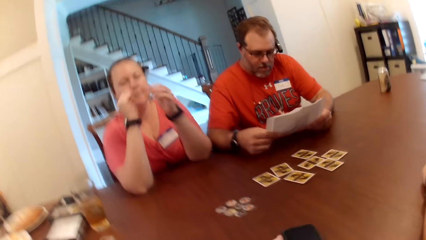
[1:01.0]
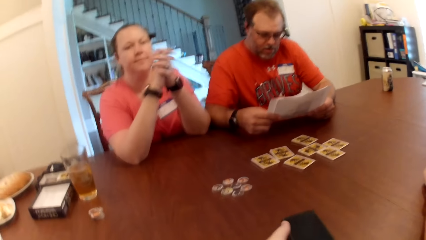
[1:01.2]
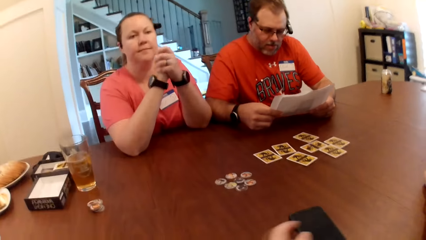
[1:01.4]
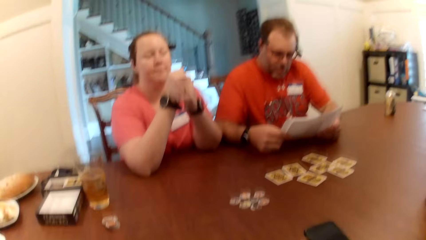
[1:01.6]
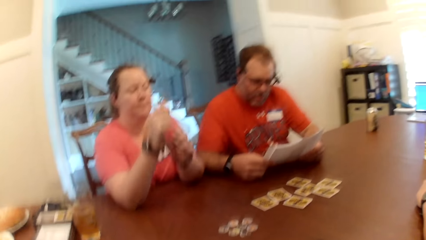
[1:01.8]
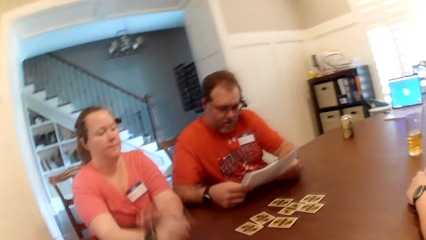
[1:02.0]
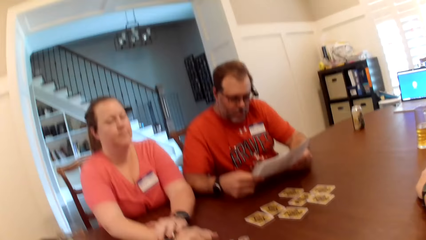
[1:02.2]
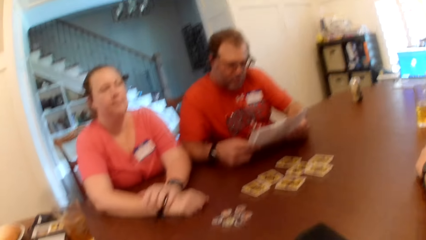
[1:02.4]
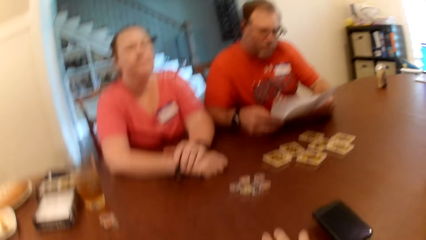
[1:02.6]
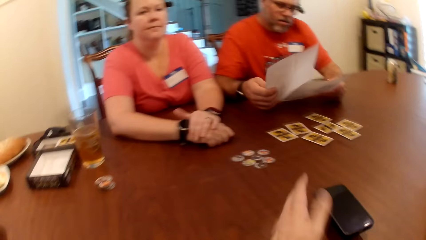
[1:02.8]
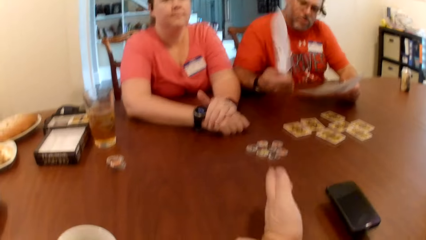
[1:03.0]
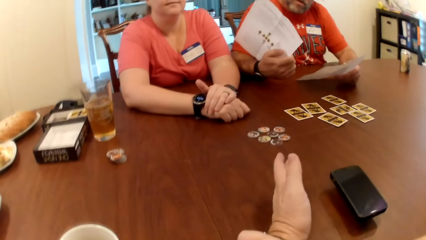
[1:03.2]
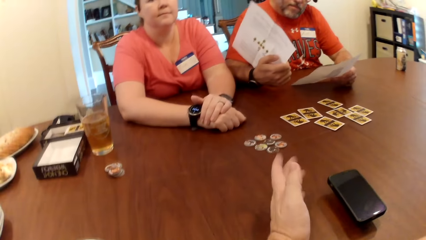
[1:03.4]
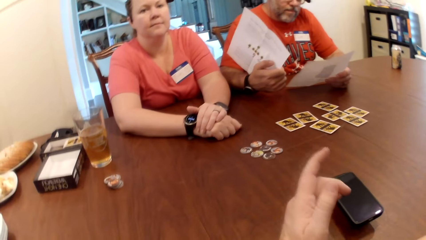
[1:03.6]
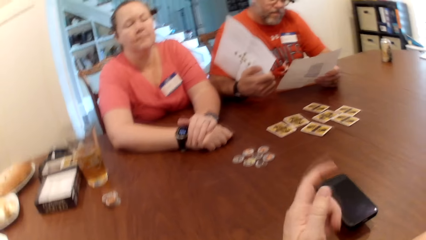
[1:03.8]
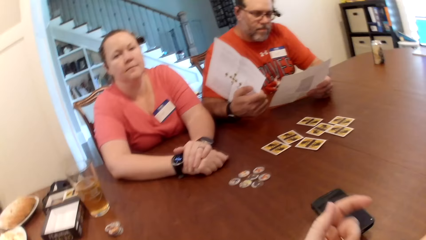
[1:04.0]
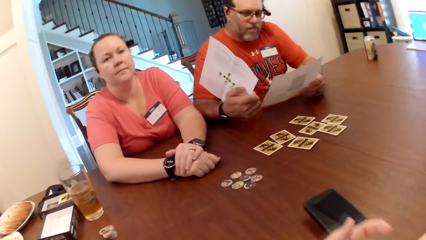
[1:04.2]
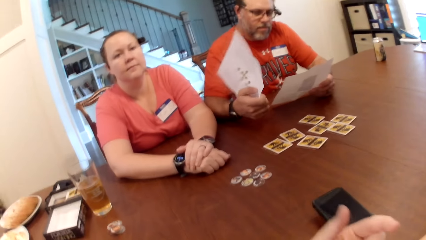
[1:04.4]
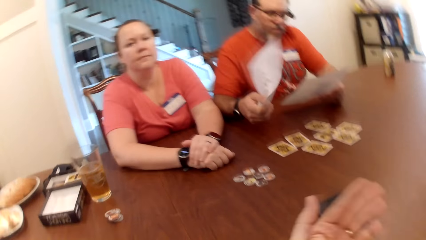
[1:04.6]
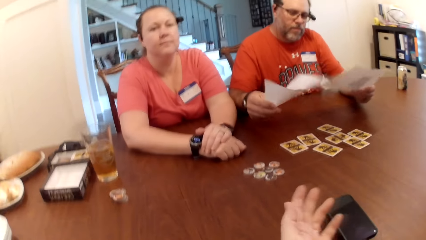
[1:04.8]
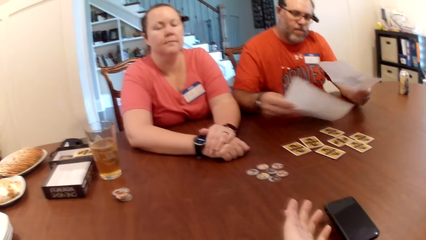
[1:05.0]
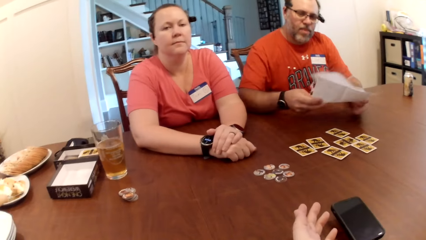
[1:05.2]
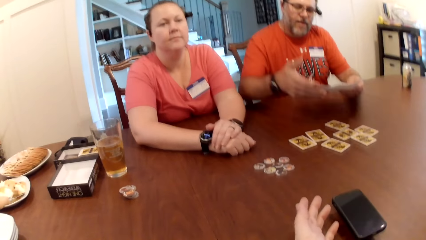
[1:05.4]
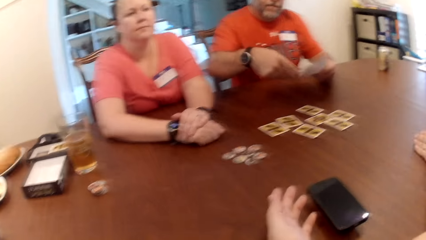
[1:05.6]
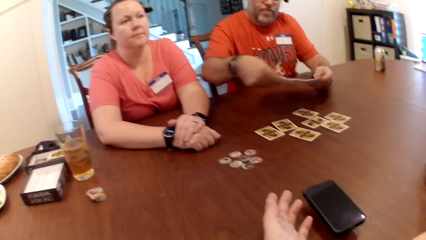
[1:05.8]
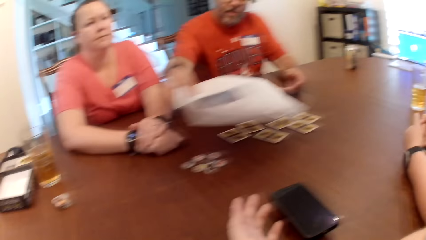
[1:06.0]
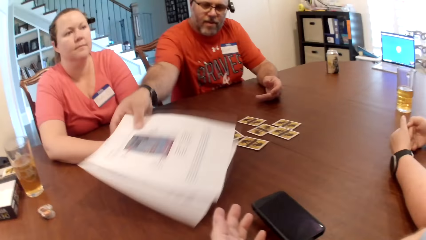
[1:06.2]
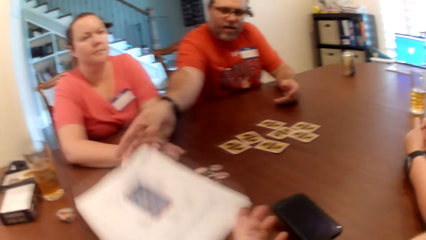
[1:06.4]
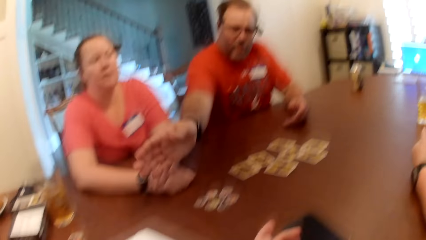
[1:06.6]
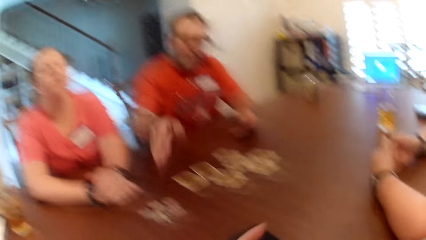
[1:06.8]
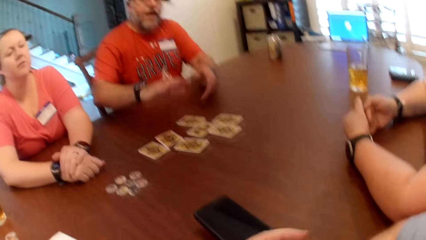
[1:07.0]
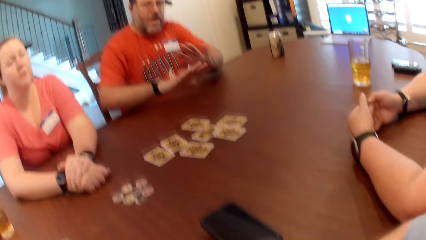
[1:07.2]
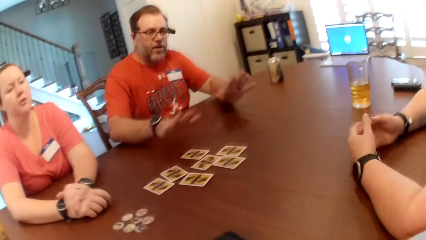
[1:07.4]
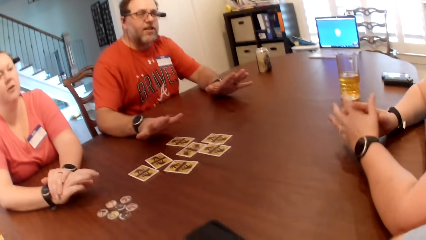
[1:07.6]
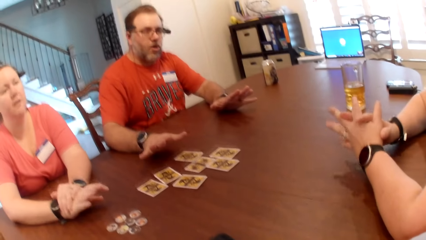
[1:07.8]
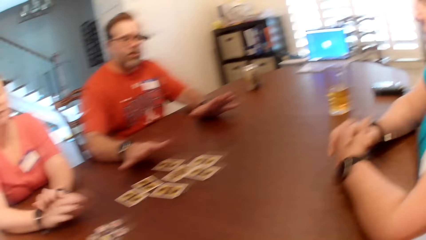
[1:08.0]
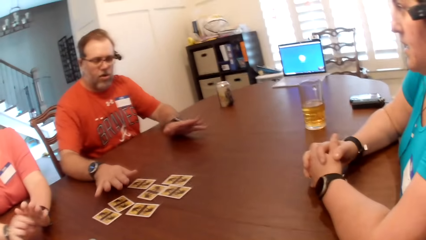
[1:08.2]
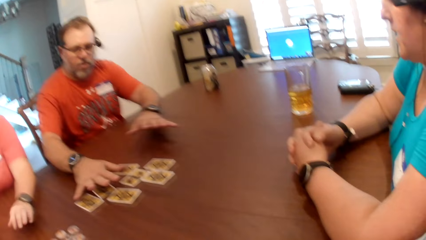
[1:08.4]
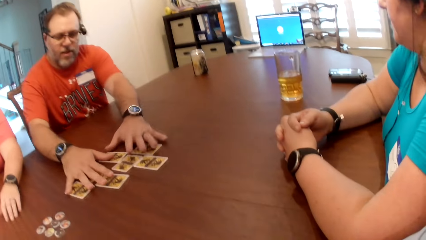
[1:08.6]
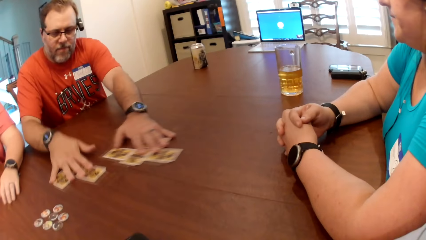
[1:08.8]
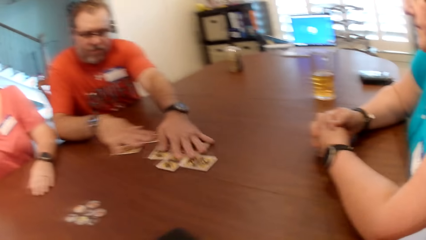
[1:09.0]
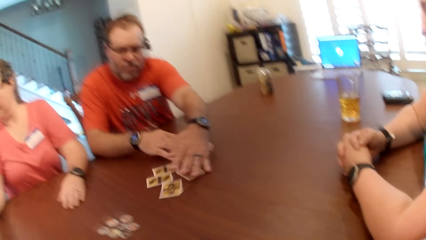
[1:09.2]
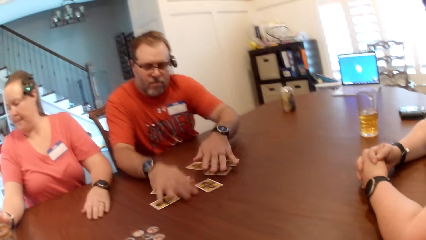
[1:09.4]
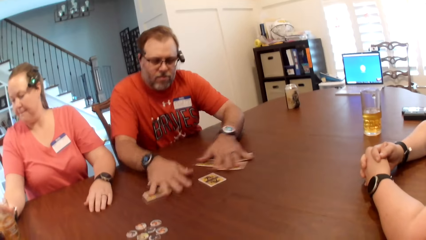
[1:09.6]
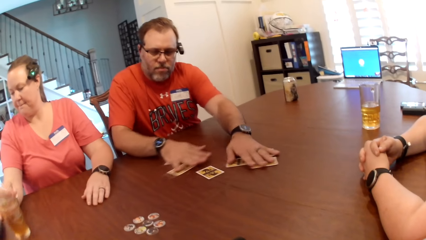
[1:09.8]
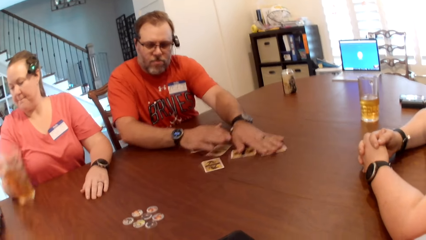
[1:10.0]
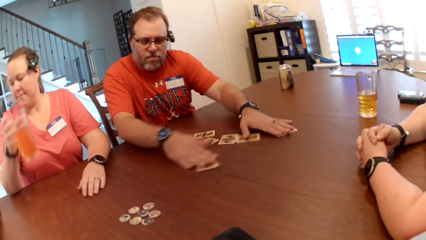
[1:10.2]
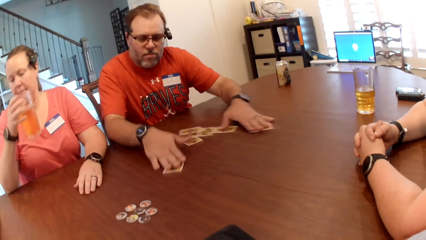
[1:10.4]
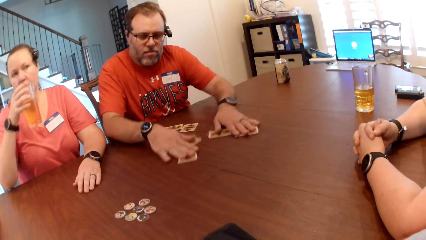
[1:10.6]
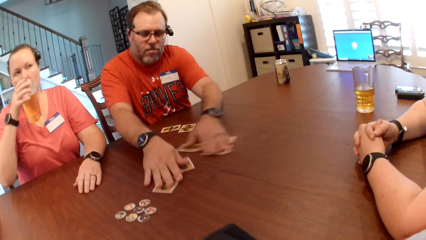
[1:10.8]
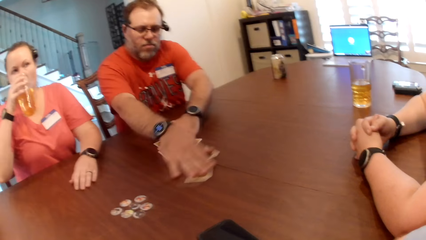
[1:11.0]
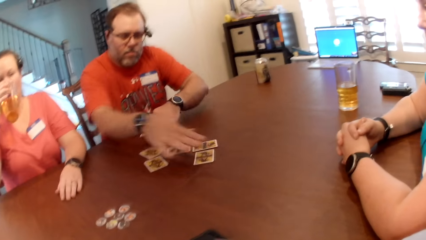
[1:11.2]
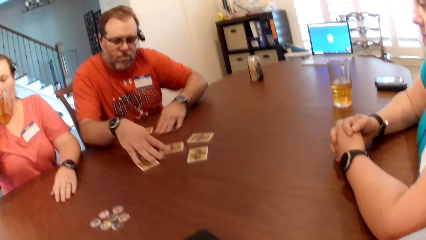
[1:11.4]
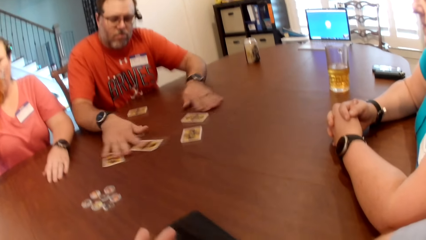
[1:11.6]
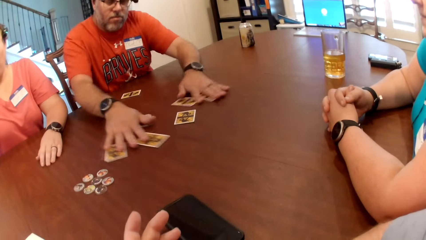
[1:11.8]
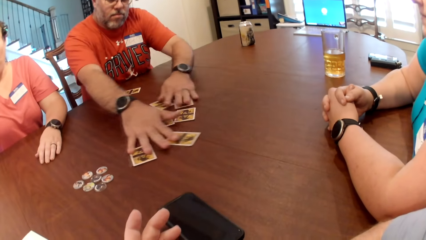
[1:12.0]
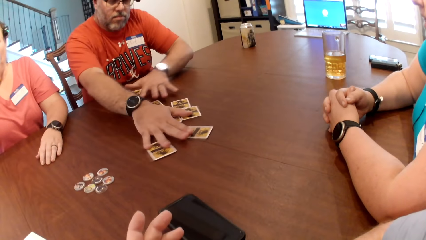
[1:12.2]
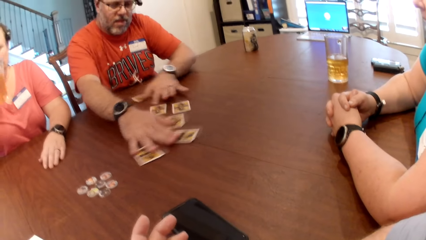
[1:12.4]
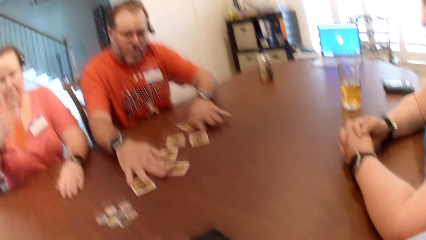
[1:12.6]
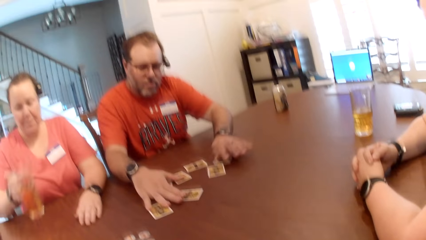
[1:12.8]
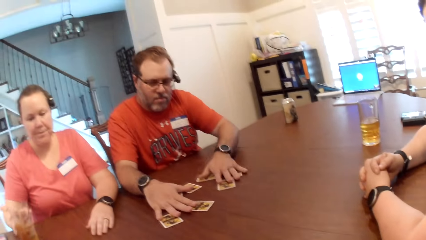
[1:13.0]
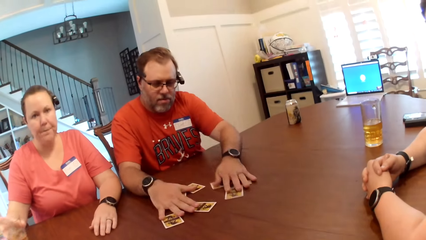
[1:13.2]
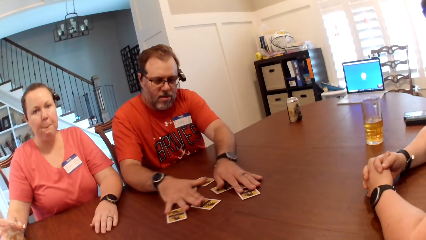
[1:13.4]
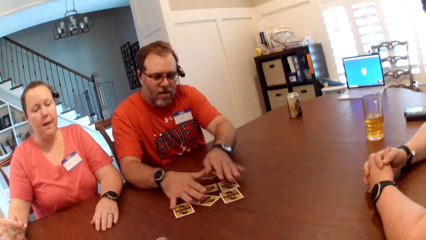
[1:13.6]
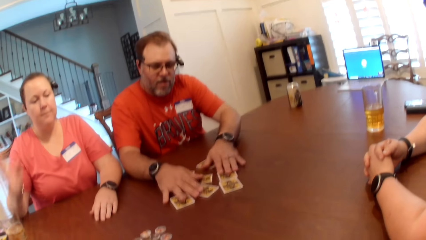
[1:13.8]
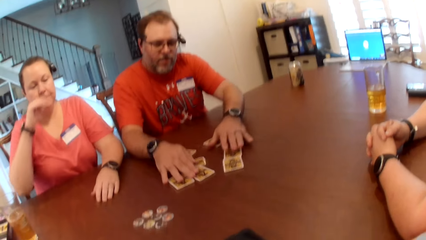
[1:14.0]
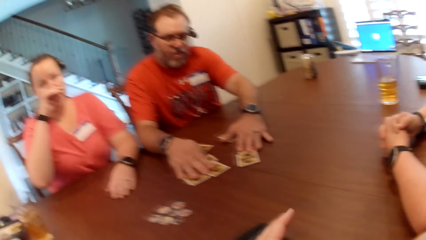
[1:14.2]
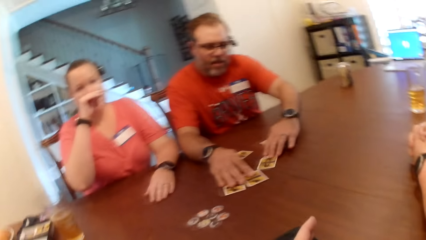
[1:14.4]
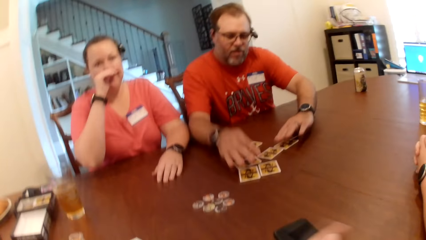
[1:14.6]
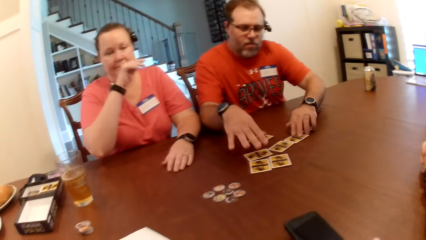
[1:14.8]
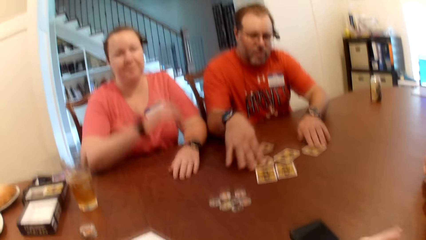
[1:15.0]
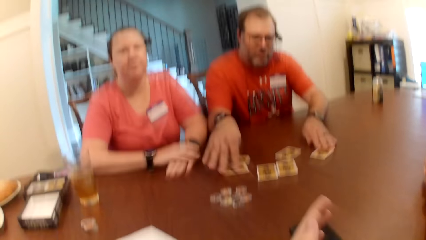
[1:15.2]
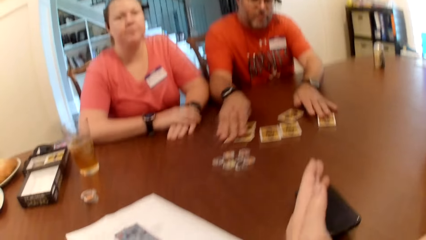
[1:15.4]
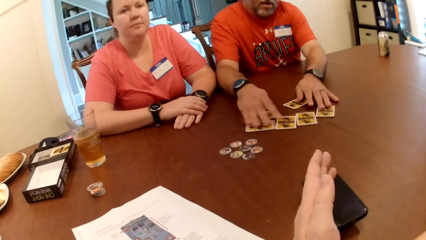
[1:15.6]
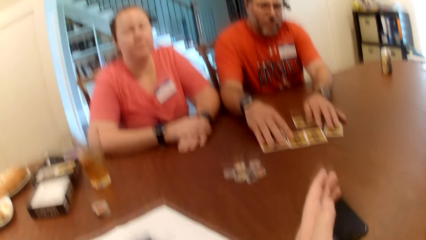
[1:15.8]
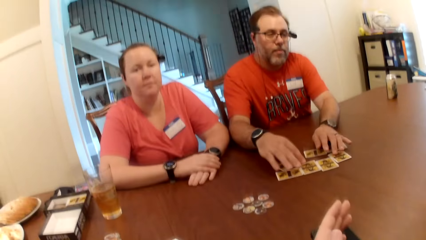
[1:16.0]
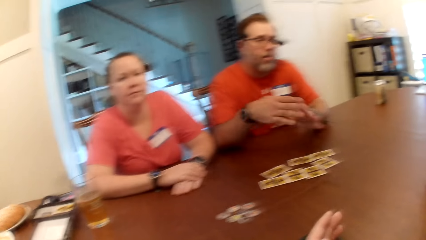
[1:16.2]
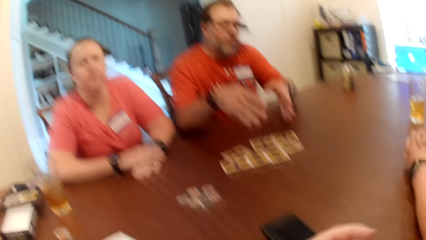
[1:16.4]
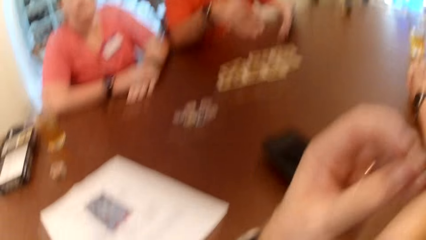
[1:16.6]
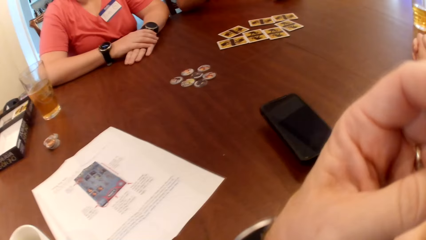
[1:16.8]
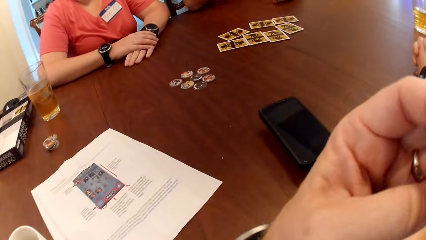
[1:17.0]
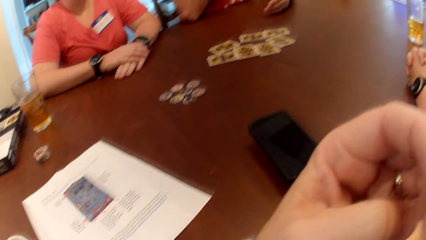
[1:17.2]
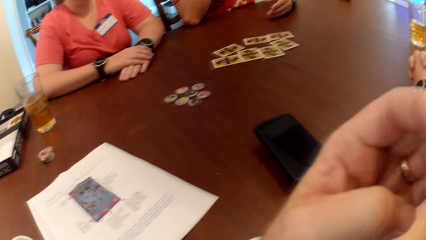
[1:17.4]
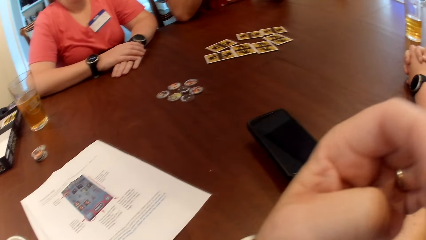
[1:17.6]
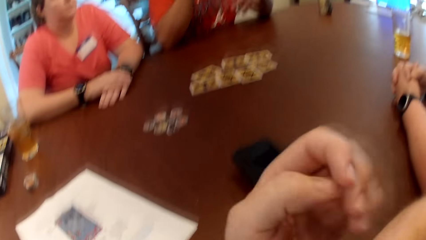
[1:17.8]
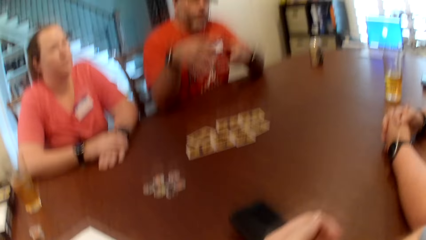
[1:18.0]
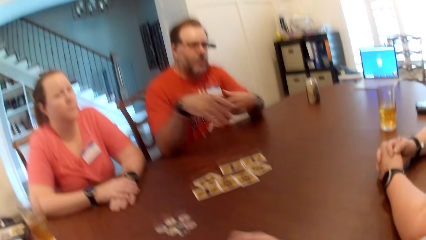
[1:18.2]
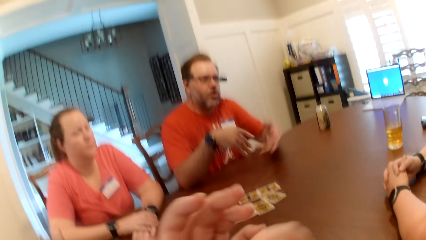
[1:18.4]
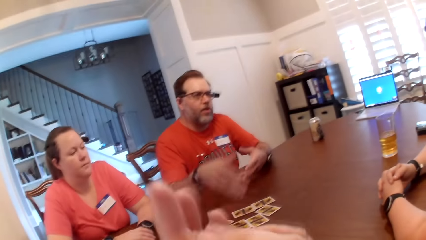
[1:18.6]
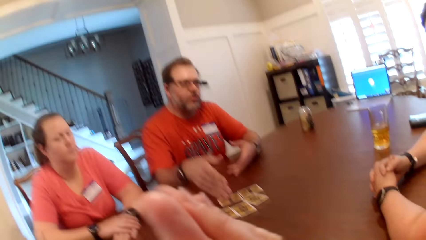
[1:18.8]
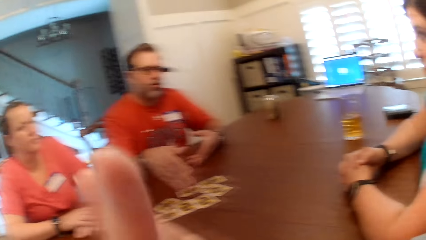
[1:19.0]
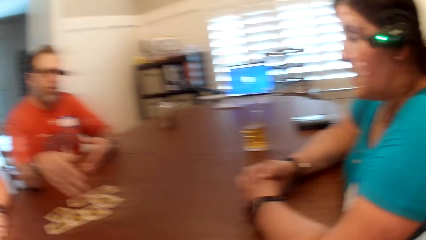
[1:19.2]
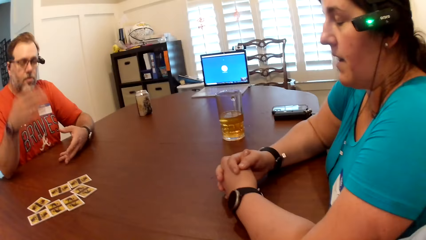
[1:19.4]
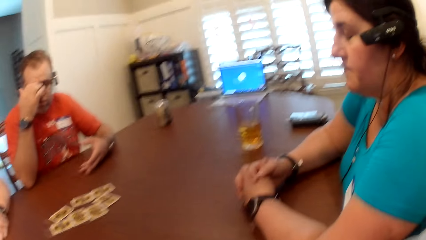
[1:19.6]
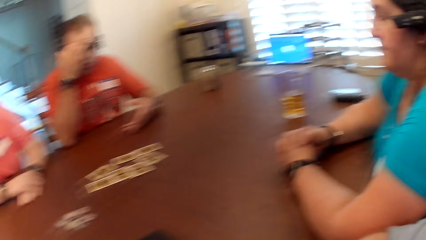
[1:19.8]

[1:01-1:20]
The camera wearer puts a phone on the table. The man removes his right hand from the table and drops the paper on the table with his right hand. A person throws papers to the camera wearer. The man places his right hand on the table, removes his left hand from the table and scatters the cards on the table with both hands. The woman picks up a glass cup from the table with her right hand and drinks iced tea from the glass cup with her right hand. The man removes his right hand from the table. The woman drops the glass cup on the table with her right hand, removes her right hand from the table and places her right hand on the table. The camera wearer scratches the face.
